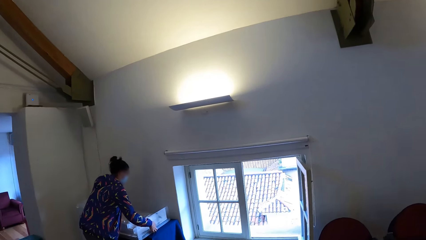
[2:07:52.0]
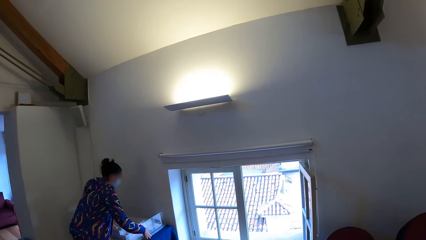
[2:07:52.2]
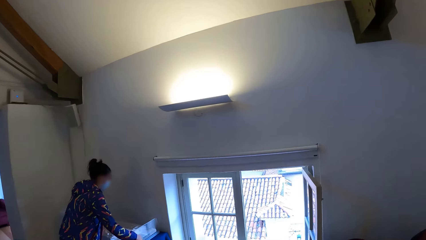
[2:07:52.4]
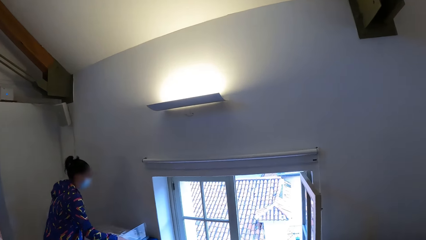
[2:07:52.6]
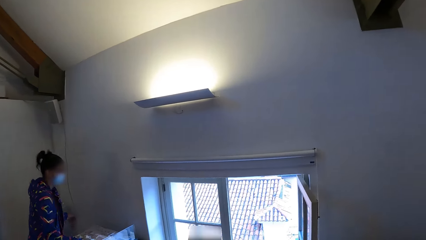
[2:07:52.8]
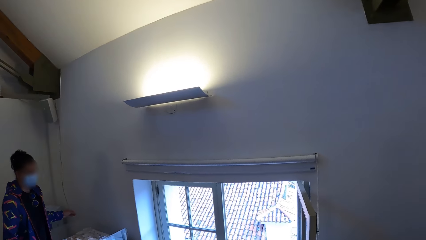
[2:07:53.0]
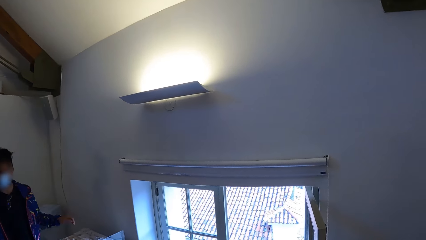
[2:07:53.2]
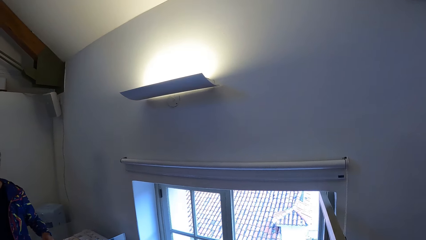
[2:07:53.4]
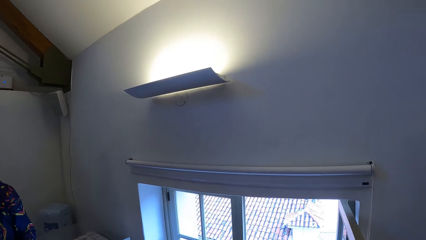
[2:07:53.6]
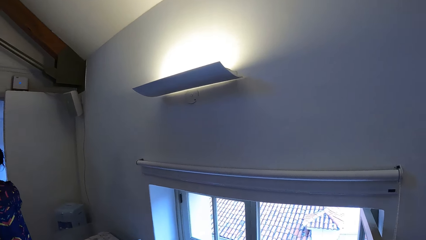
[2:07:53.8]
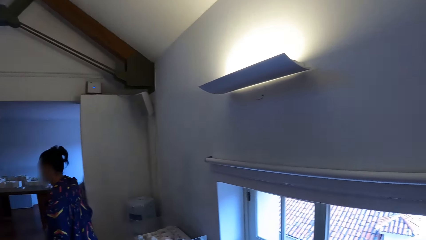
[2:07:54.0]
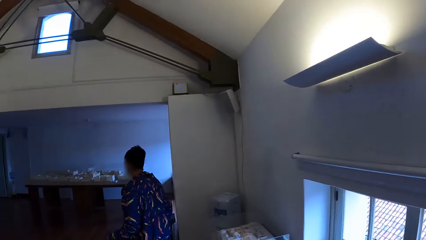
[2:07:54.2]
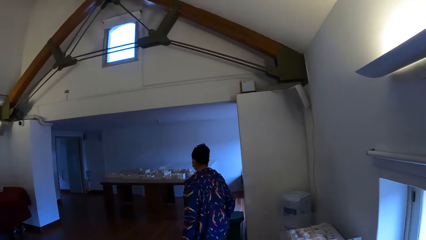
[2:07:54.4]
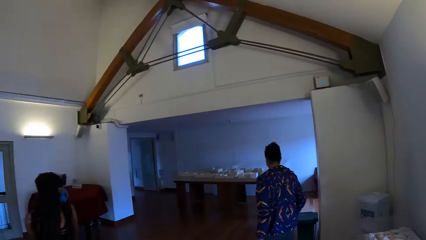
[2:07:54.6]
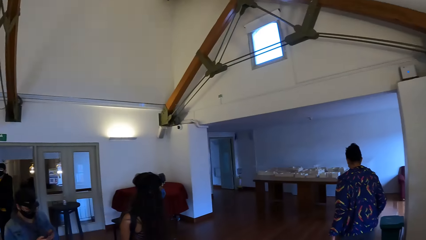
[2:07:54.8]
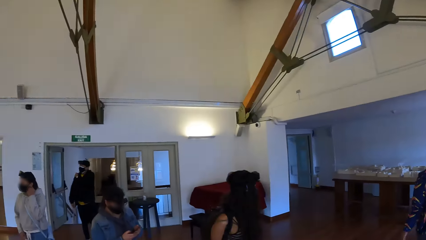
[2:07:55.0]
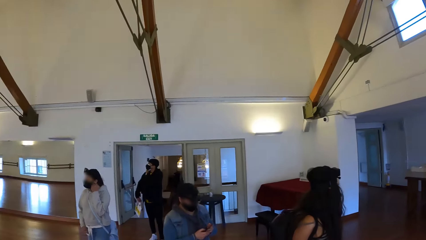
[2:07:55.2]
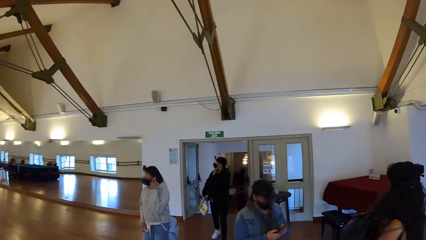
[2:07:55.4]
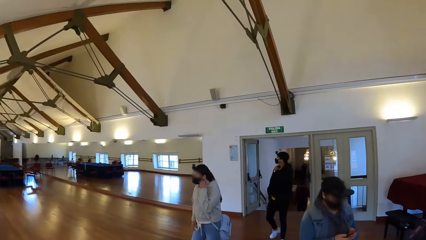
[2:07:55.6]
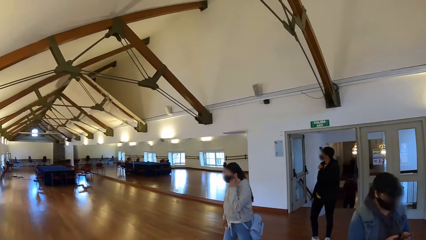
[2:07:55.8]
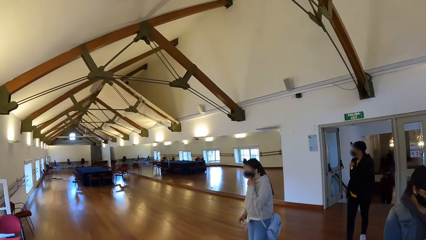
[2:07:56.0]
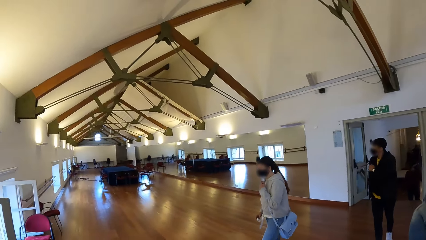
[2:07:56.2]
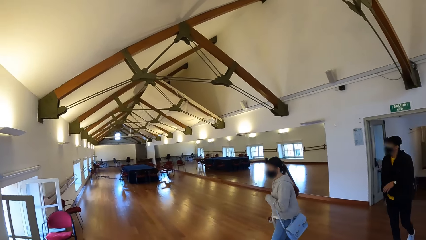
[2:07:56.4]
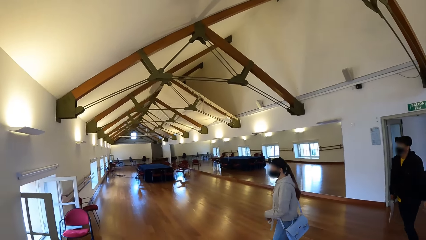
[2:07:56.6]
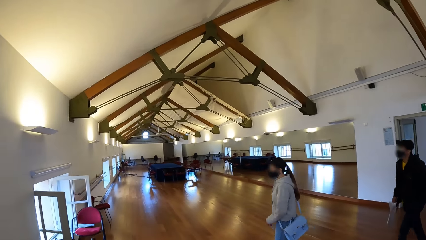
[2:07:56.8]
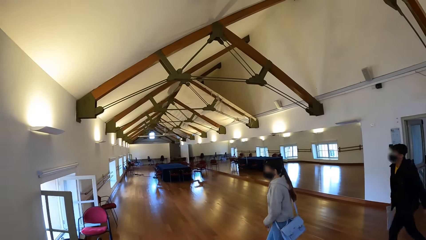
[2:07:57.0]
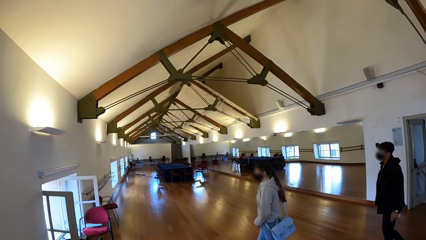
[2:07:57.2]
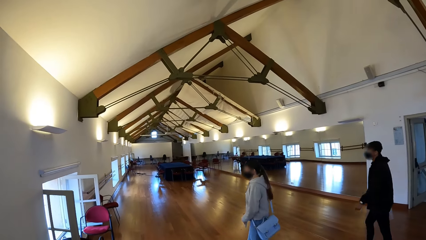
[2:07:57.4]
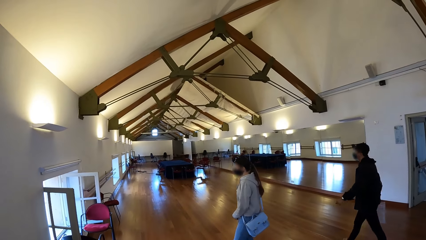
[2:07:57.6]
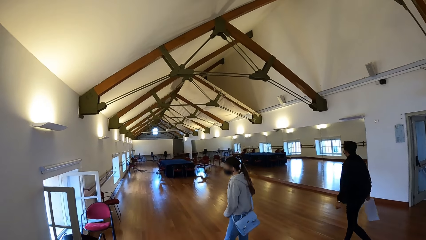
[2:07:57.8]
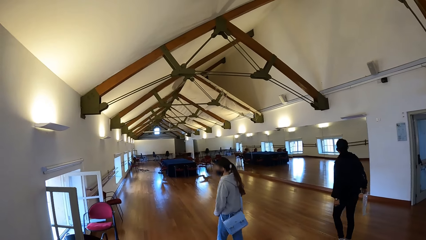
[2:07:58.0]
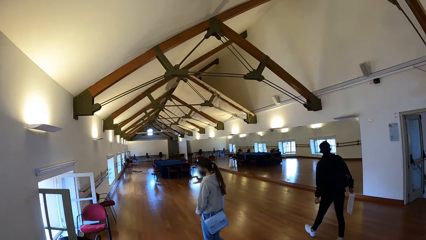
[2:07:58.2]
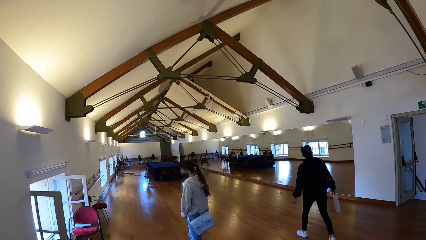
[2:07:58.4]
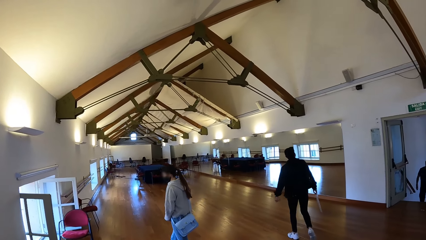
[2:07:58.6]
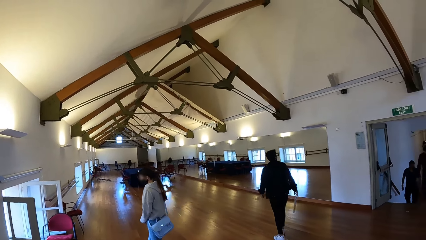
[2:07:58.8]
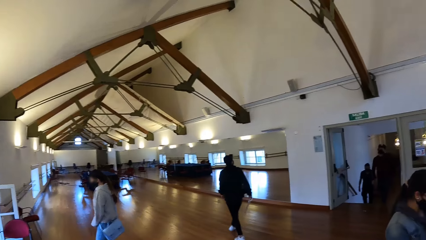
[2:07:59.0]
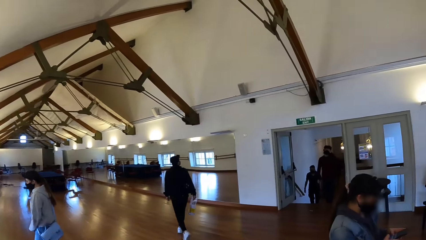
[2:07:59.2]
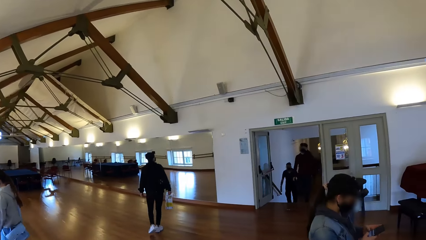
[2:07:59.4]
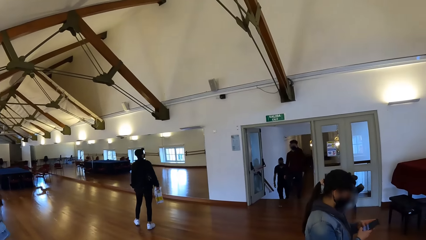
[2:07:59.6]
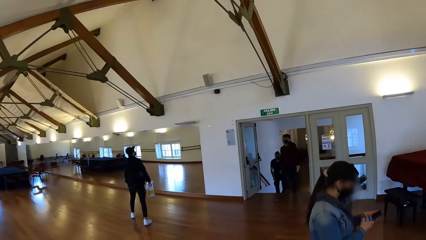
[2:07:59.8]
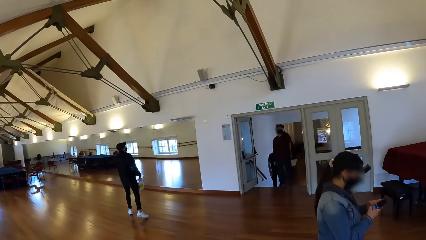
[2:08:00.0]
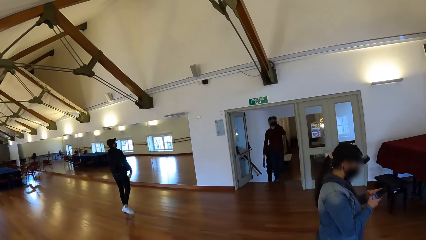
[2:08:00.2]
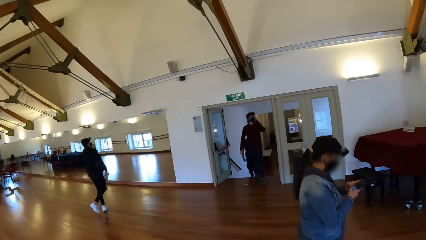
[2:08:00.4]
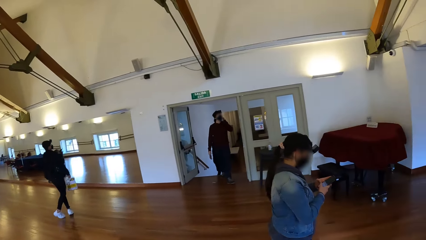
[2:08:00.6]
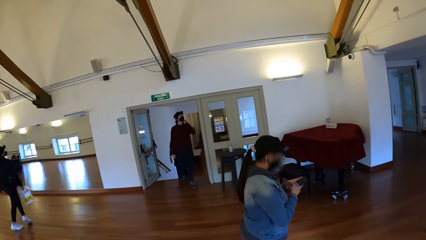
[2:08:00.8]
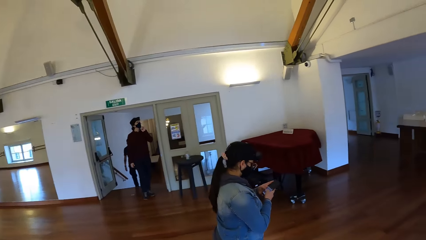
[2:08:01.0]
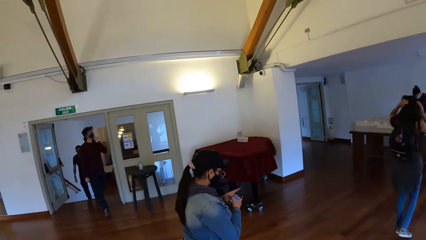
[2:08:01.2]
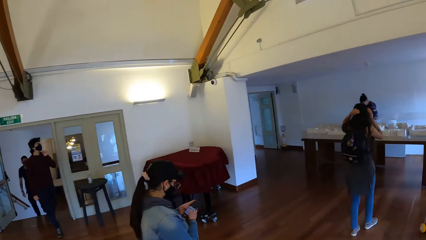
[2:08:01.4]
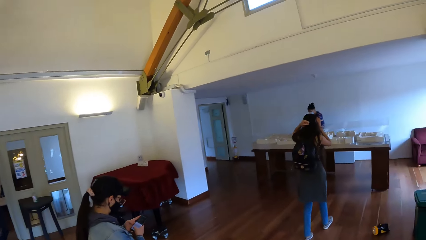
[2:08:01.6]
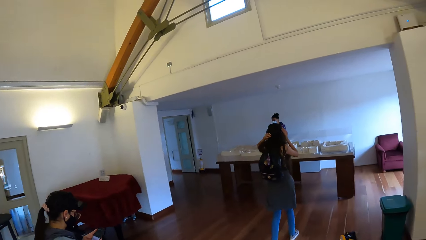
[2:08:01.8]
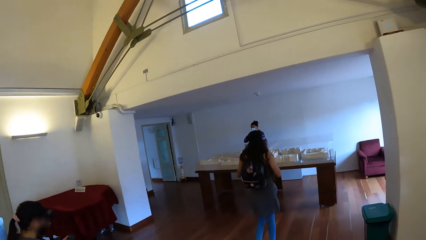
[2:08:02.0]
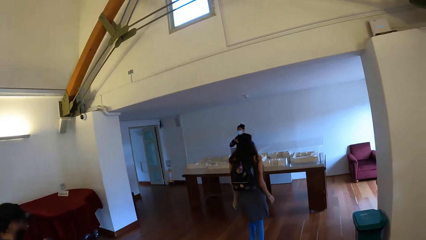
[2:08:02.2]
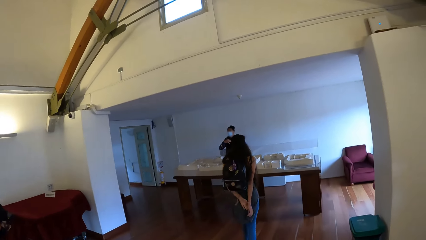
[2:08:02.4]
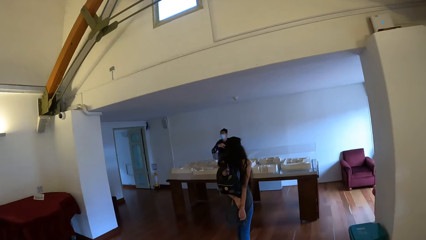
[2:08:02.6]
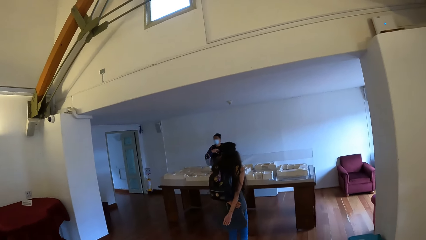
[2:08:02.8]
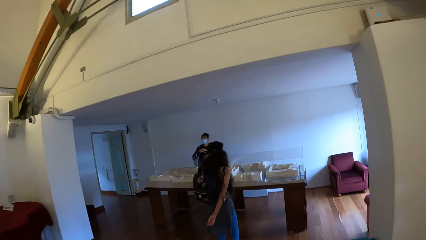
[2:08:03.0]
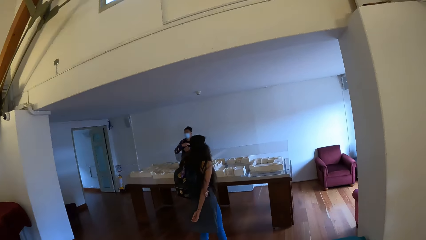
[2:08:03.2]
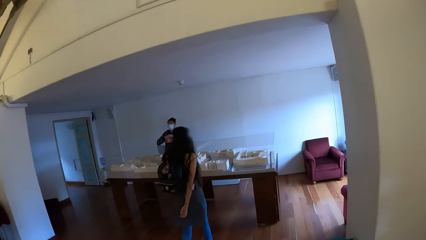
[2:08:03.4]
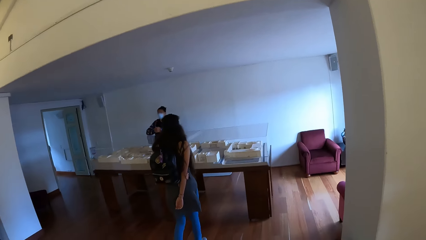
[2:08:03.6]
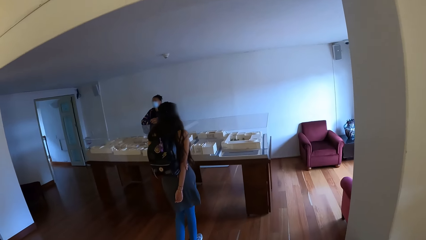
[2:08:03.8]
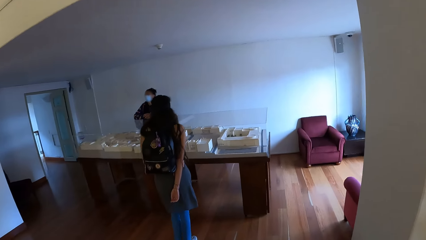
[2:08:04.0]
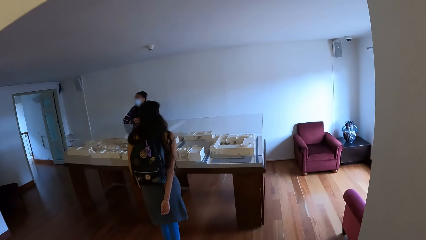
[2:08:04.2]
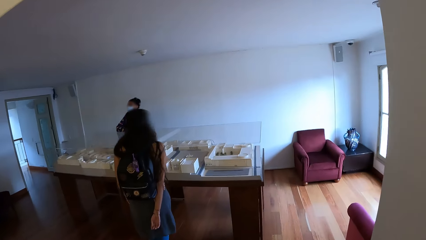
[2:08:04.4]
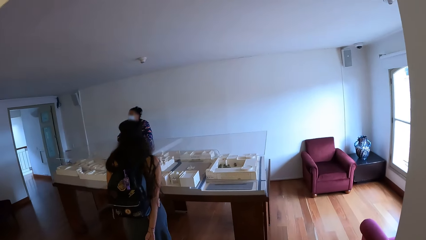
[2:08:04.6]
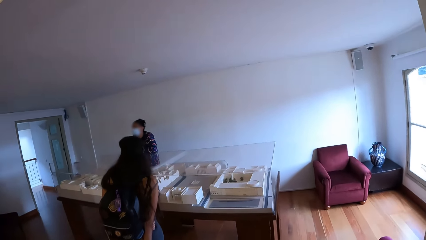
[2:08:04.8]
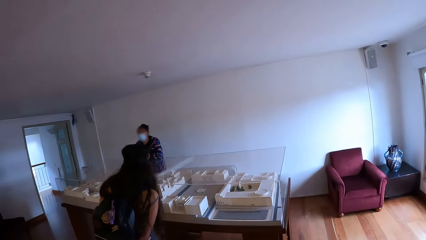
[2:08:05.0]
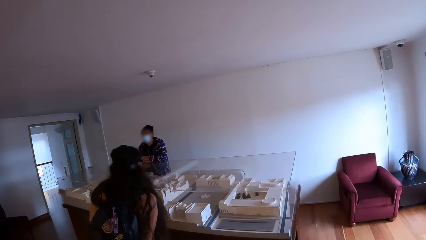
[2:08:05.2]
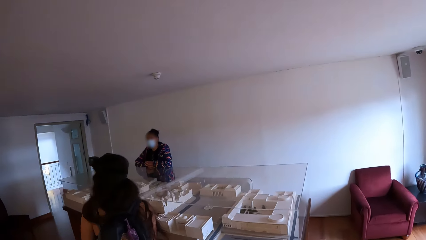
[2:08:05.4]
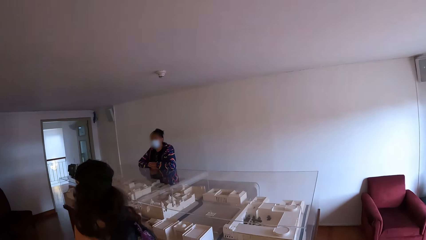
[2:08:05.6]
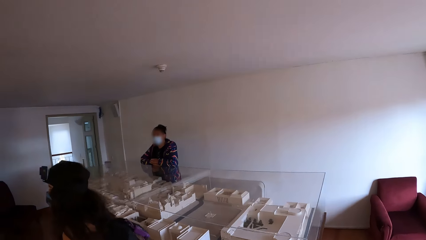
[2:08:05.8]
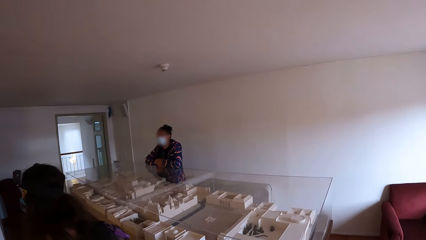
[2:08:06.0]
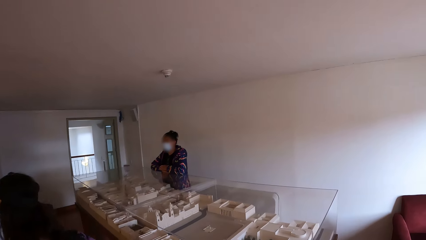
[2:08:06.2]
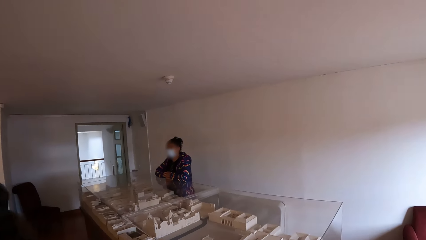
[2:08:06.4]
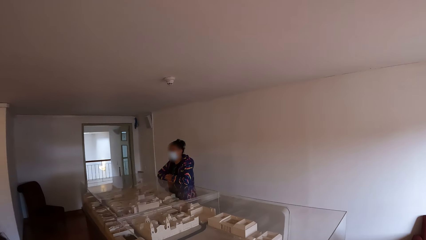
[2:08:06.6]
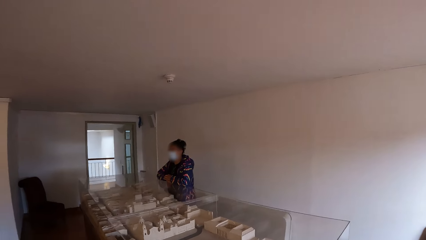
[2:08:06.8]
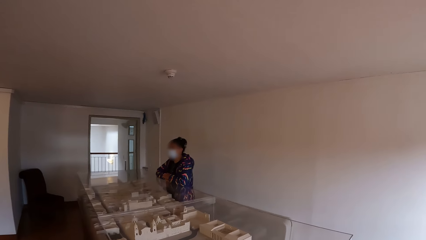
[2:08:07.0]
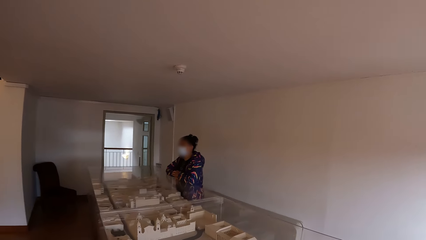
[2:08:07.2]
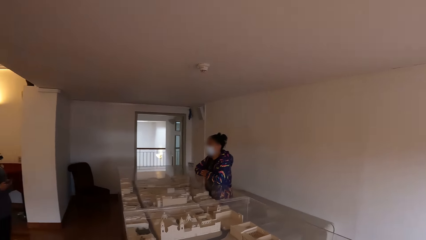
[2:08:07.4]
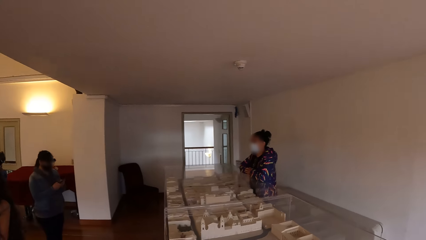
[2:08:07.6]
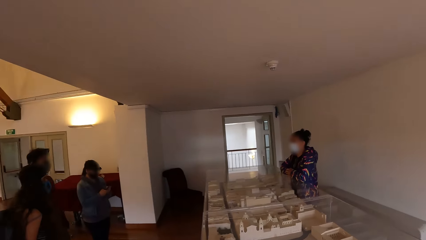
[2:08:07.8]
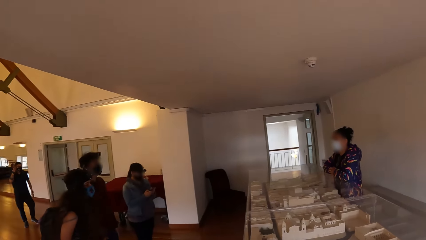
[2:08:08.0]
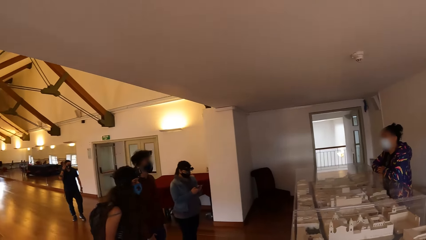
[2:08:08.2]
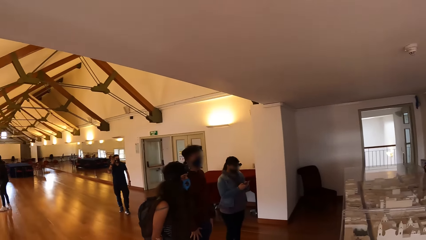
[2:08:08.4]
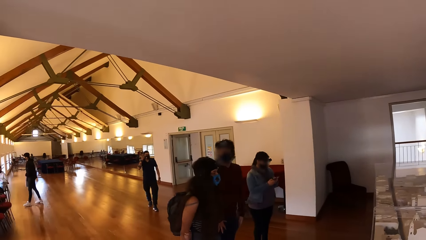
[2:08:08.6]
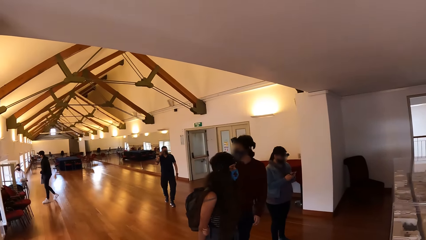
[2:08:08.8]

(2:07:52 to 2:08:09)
The camera wearer turns around. They look forward. They turn right. They look forward. They turn right. They walk forward. They look left. They turn back.
